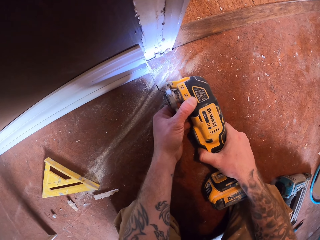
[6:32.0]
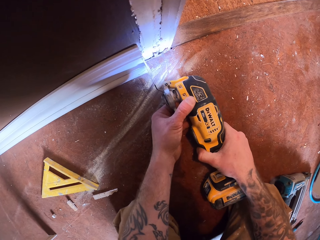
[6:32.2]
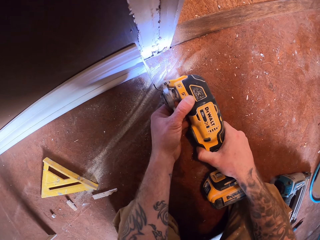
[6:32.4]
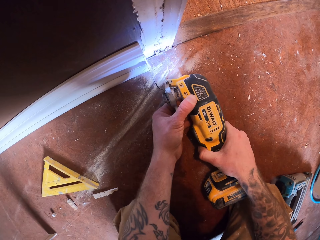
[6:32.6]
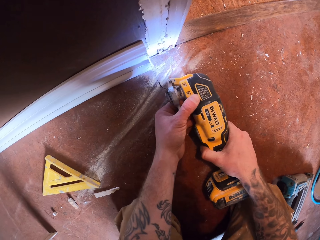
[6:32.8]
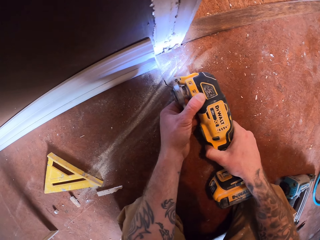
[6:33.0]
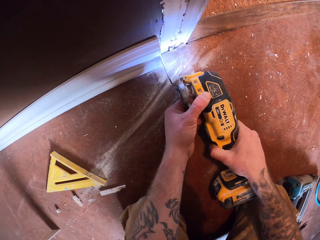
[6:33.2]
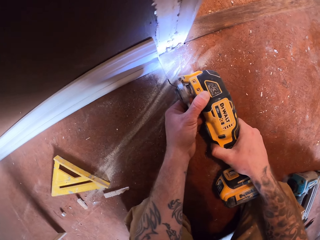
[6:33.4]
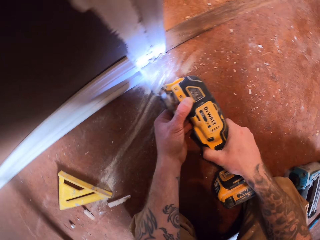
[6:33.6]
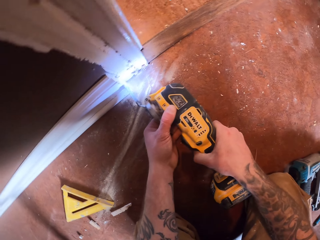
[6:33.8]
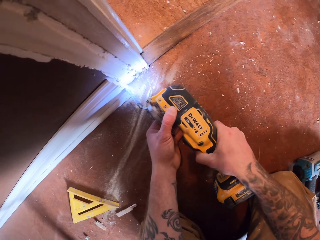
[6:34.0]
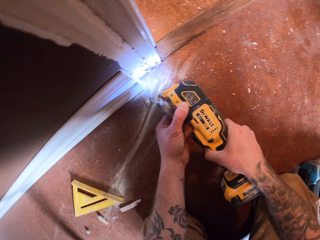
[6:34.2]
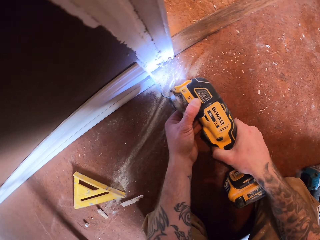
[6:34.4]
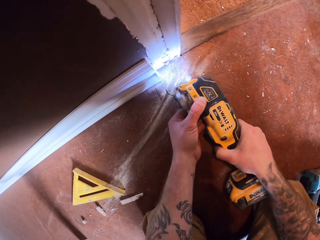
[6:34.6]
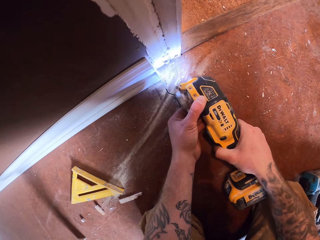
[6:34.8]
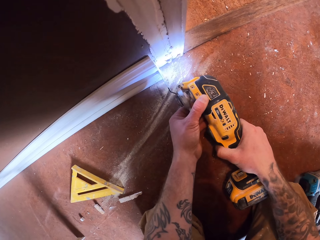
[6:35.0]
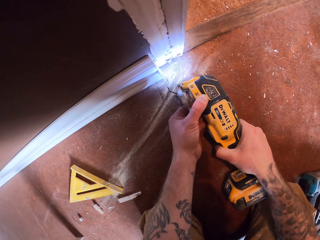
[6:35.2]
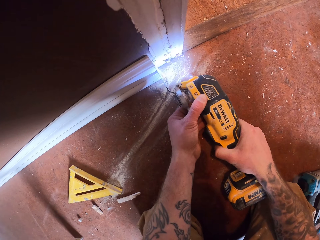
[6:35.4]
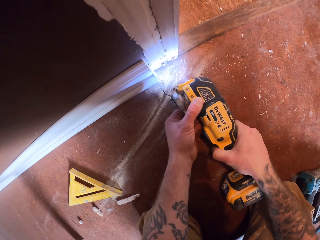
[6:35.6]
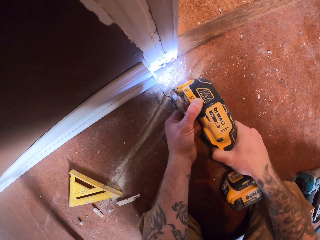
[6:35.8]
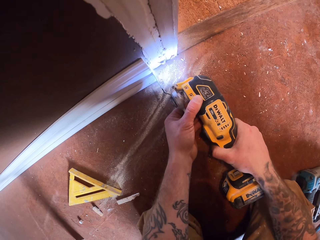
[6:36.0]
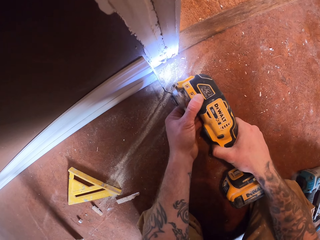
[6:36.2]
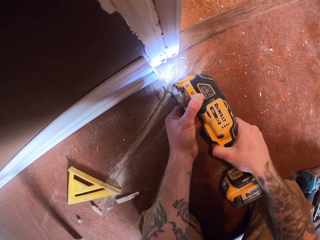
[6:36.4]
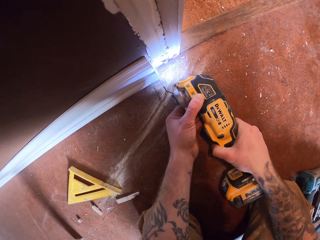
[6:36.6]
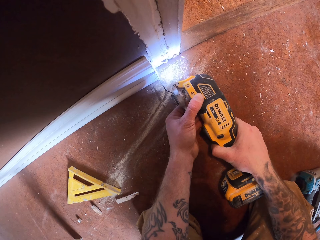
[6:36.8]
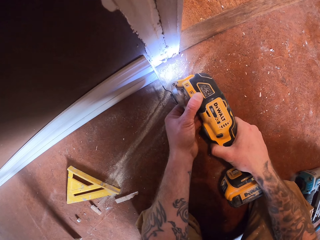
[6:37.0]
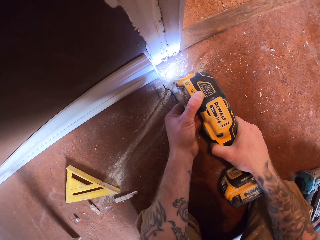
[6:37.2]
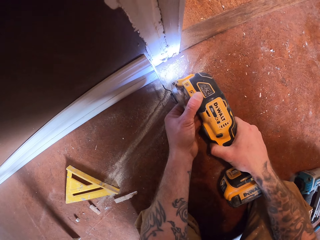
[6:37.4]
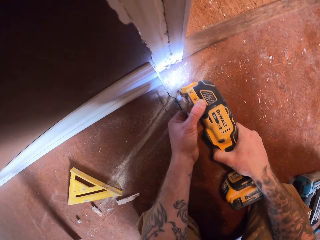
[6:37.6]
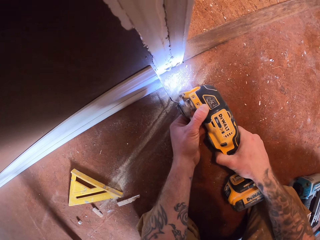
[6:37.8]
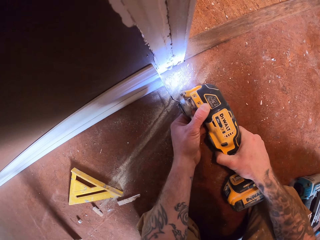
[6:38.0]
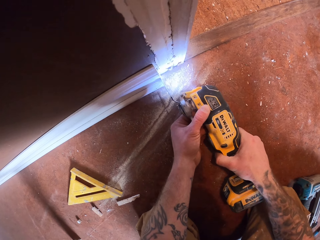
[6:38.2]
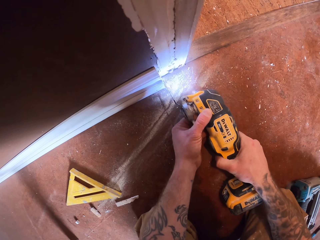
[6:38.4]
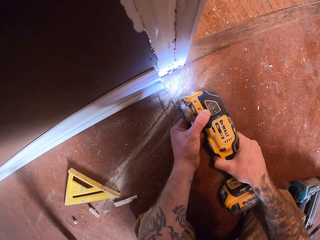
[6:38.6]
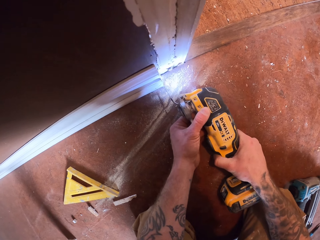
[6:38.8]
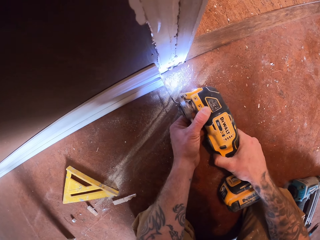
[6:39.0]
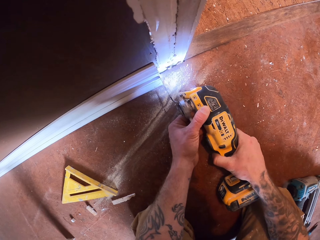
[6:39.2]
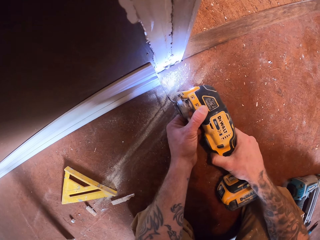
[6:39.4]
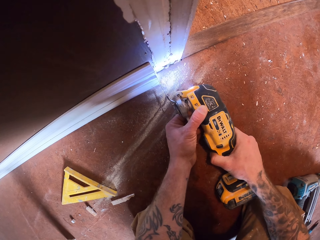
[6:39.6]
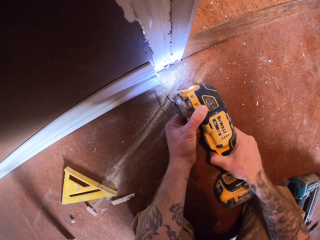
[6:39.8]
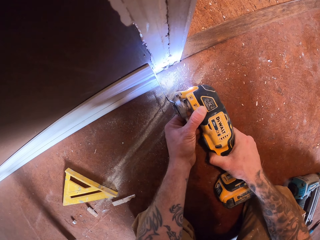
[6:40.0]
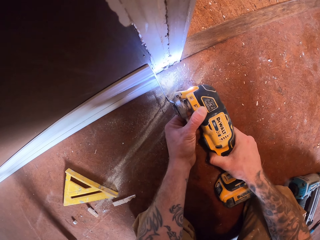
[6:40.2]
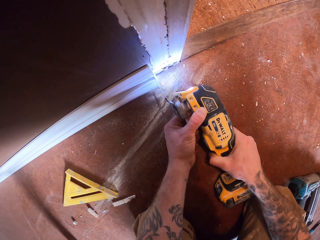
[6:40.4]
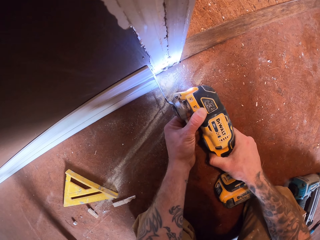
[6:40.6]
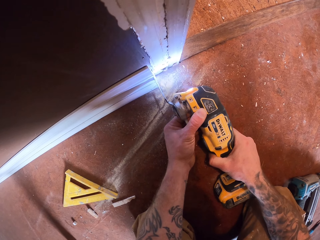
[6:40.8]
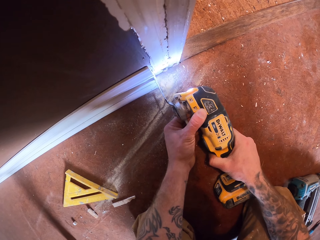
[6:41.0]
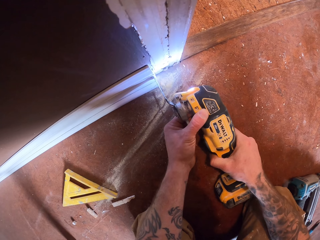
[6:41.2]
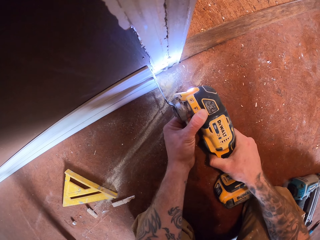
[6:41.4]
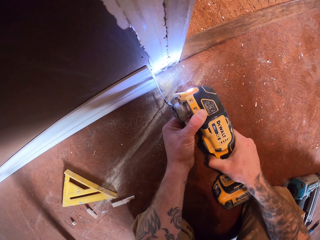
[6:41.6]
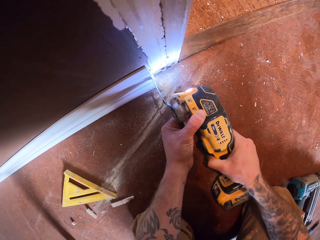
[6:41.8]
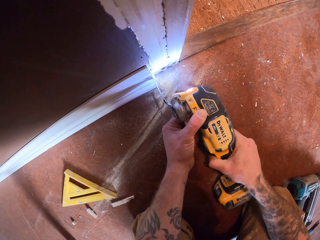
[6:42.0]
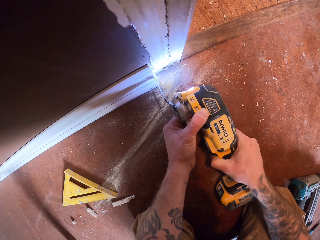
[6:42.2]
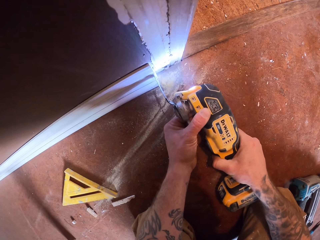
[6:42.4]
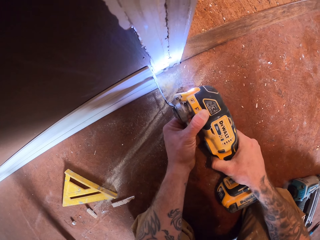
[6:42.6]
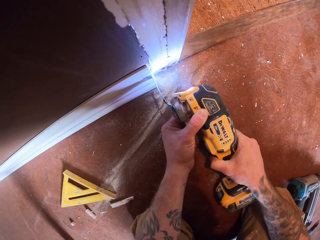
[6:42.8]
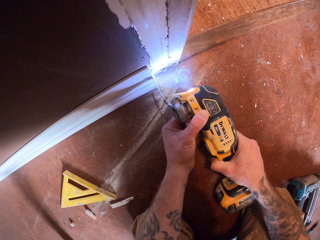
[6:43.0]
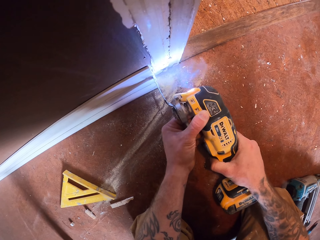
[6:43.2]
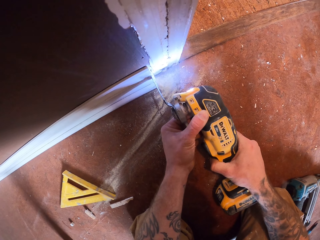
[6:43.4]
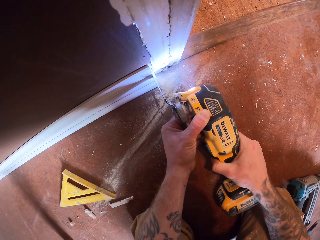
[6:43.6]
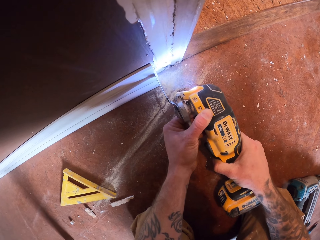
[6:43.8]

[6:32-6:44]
The camera wearer cuts part of the base board with the multitool.

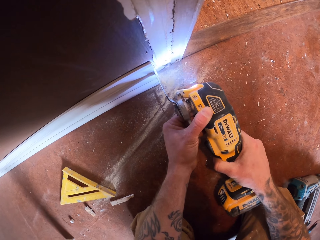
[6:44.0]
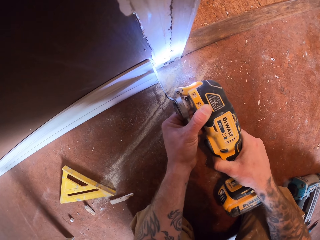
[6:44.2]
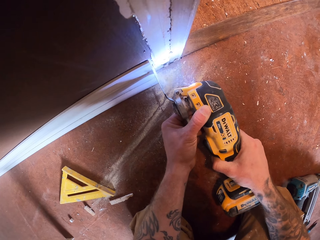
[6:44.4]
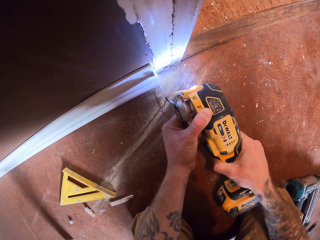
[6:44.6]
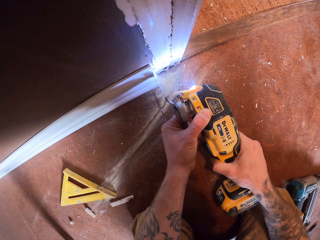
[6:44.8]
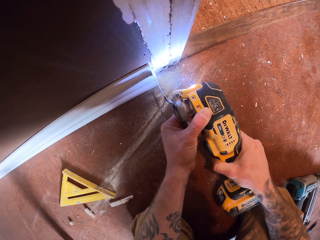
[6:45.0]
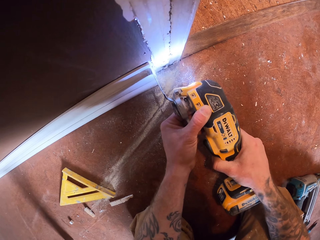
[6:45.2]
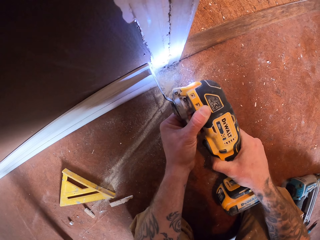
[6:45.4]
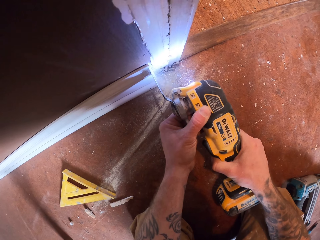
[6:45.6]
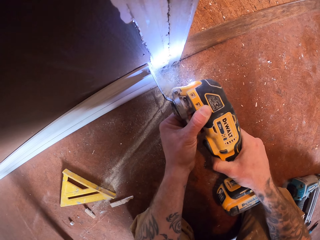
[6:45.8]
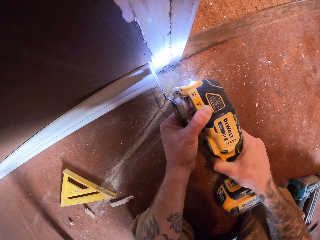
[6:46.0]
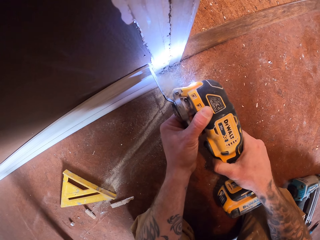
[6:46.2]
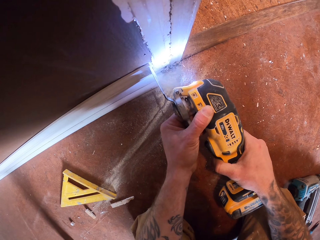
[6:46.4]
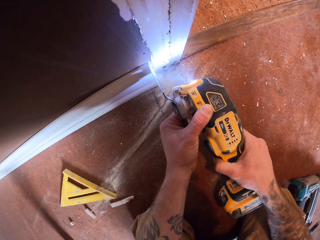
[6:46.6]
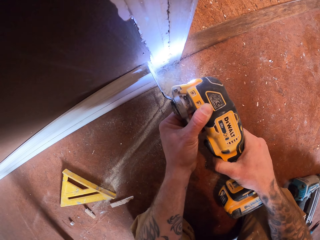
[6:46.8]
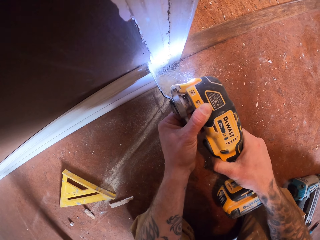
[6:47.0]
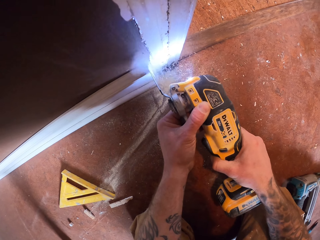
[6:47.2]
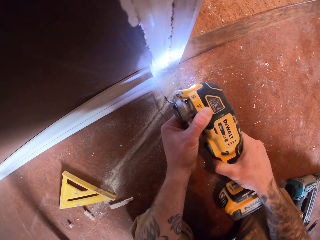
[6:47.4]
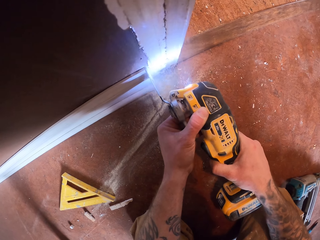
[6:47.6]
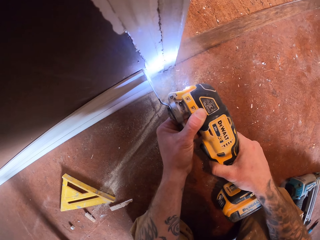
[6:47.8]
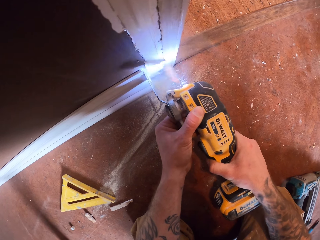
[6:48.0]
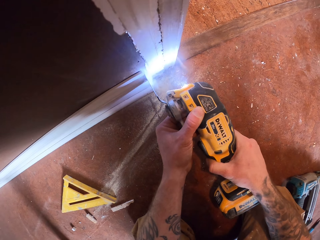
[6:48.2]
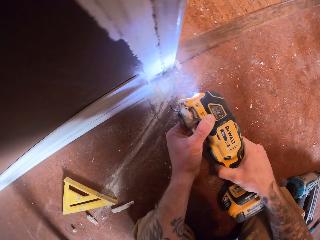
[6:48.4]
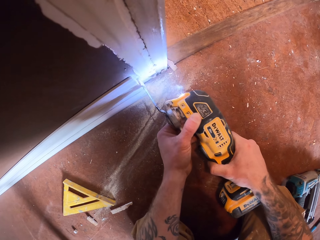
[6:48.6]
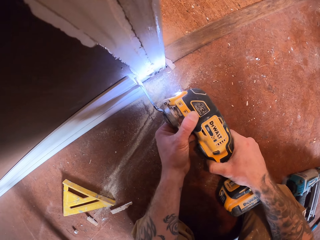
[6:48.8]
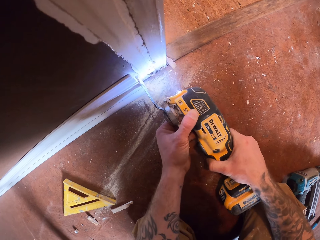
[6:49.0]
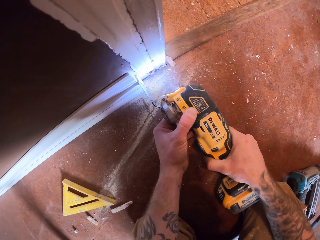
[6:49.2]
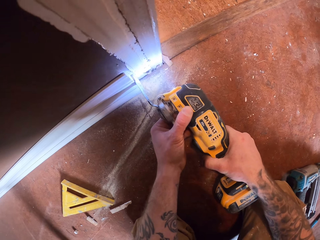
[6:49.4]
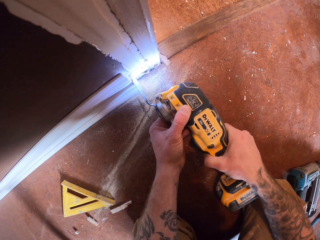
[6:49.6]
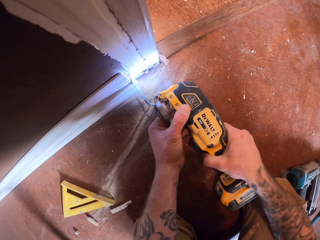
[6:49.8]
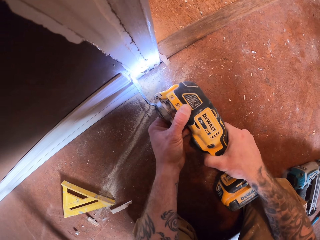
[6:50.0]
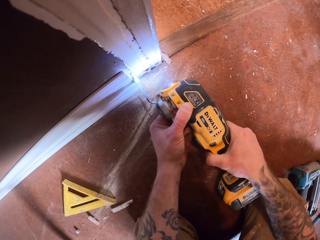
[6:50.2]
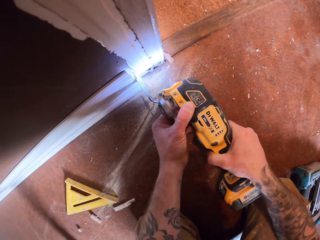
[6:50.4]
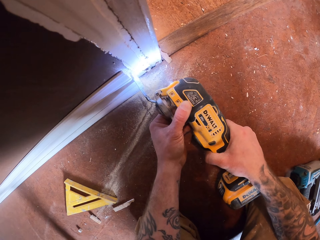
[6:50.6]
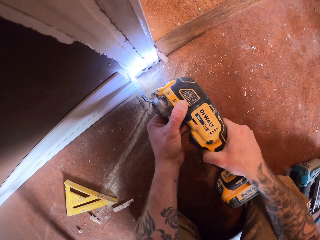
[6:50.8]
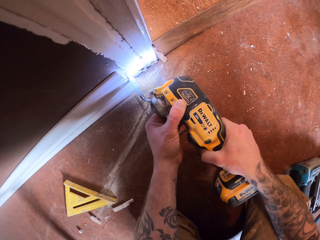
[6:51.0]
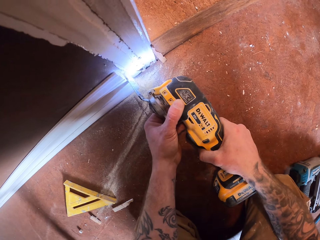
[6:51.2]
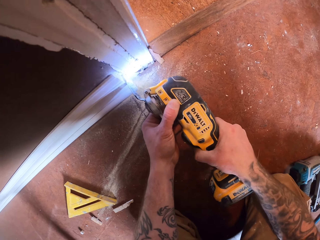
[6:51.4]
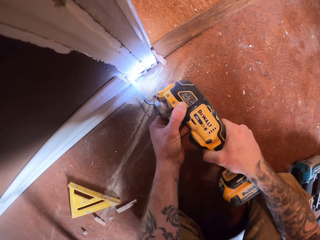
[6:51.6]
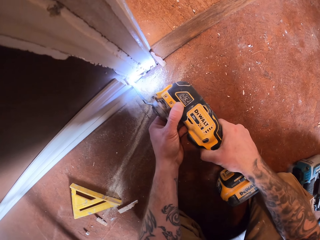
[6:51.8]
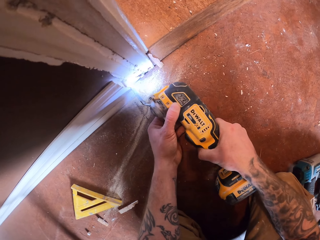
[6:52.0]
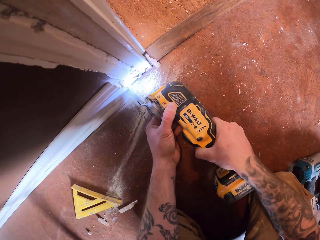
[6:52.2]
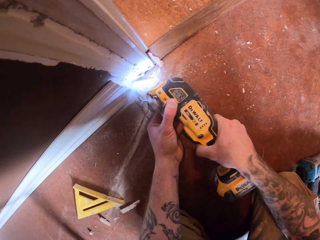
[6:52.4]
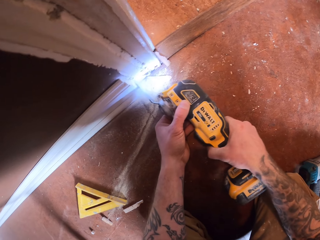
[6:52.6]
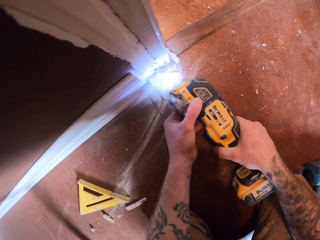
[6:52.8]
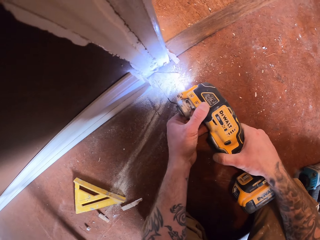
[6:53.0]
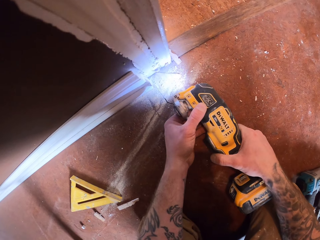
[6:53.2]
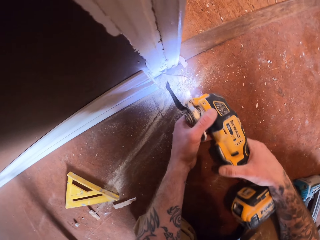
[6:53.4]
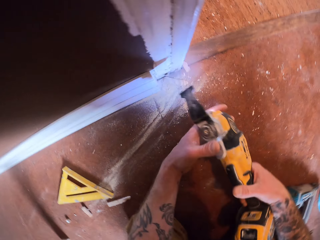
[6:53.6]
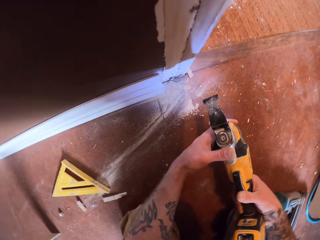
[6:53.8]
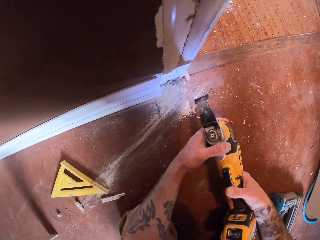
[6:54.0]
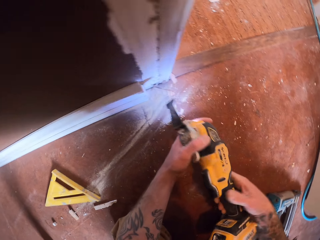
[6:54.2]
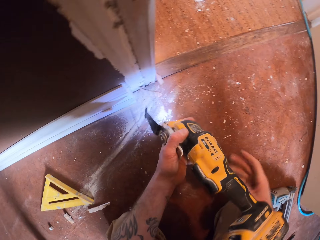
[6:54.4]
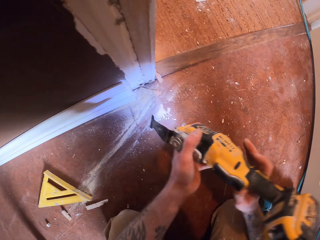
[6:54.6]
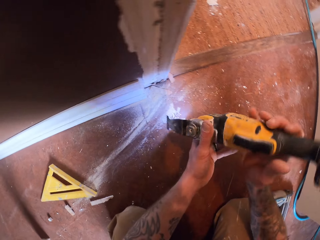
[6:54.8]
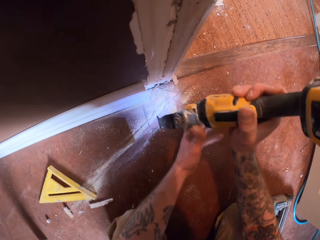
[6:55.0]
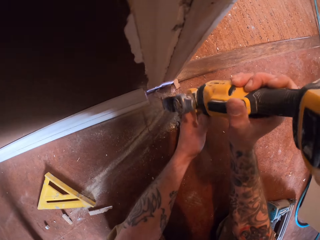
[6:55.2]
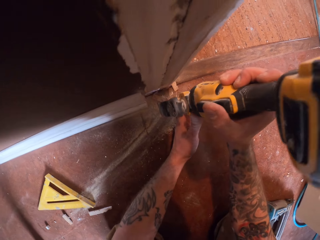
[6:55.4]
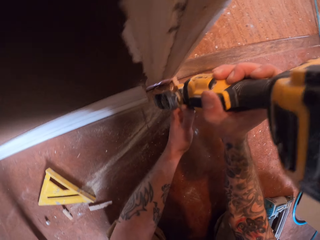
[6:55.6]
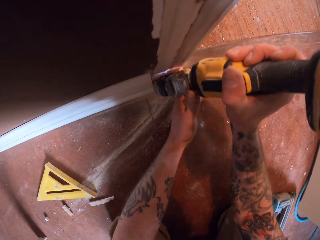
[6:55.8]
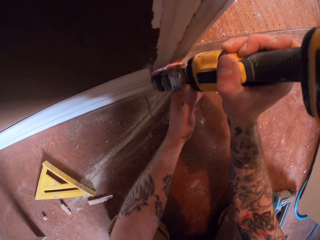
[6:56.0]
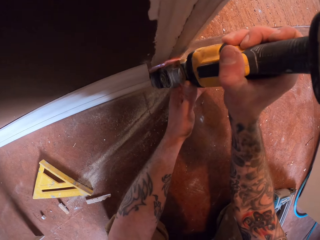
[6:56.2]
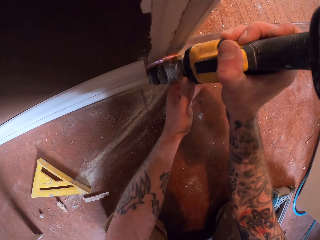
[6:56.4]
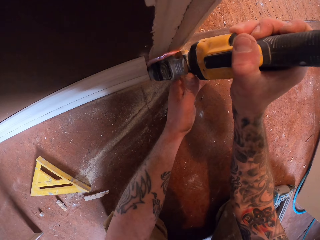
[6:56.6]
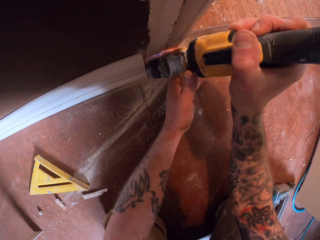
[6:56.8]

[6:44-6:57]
The camera wearer turns the drilling machine. They cut the wooden strip on the wall with the blade on the drilling machine.
